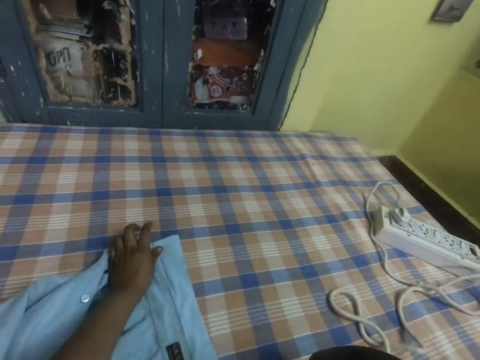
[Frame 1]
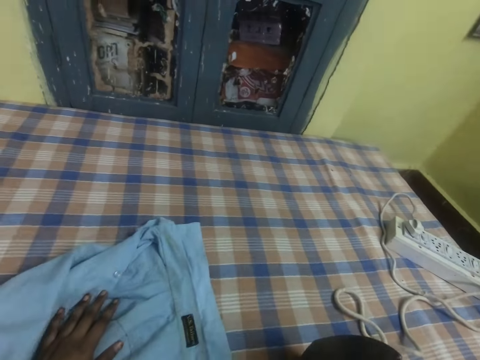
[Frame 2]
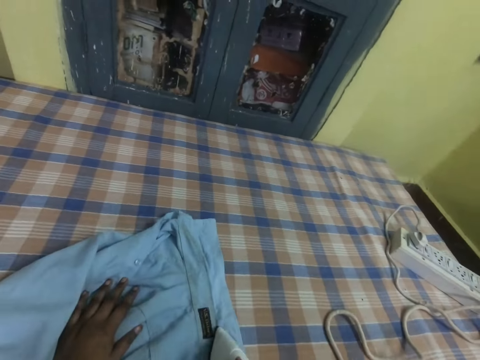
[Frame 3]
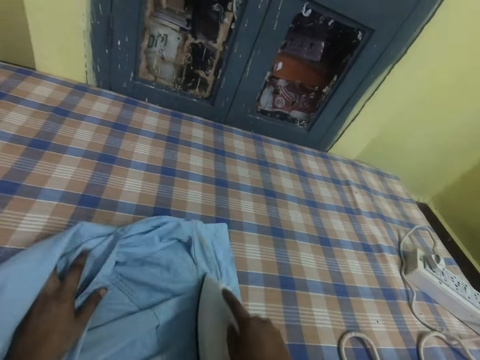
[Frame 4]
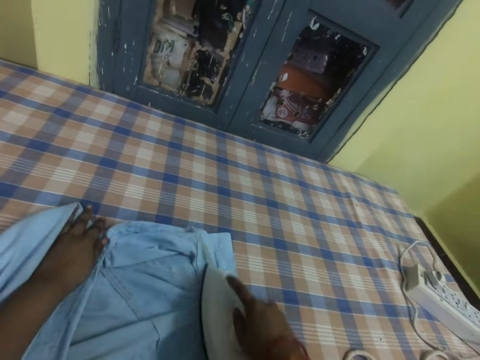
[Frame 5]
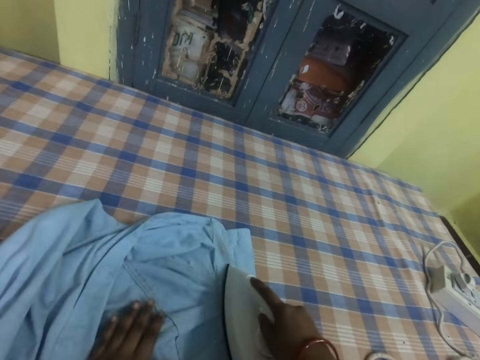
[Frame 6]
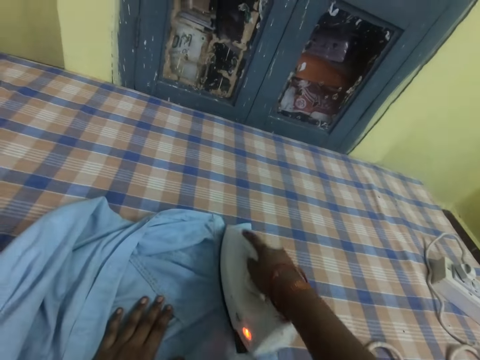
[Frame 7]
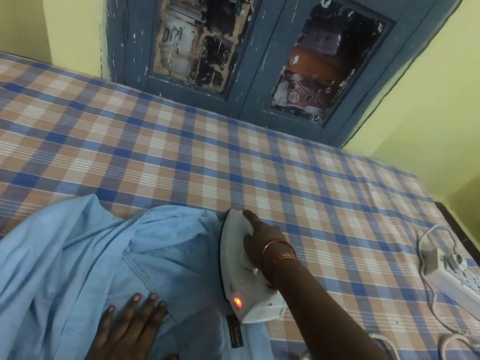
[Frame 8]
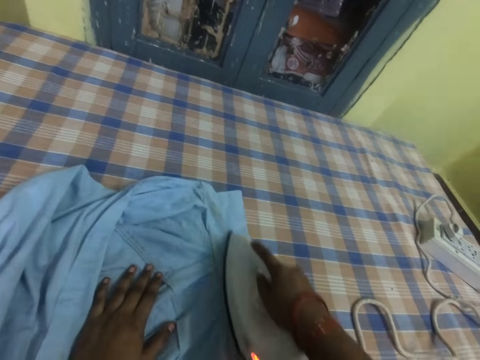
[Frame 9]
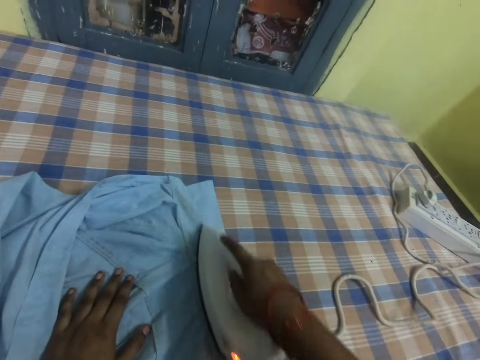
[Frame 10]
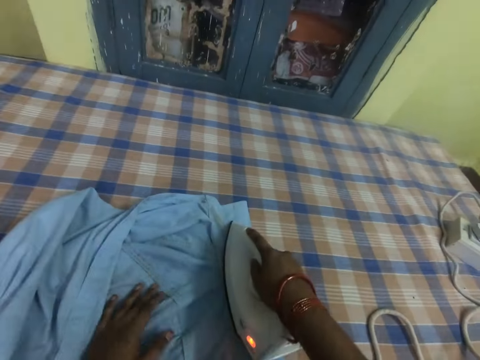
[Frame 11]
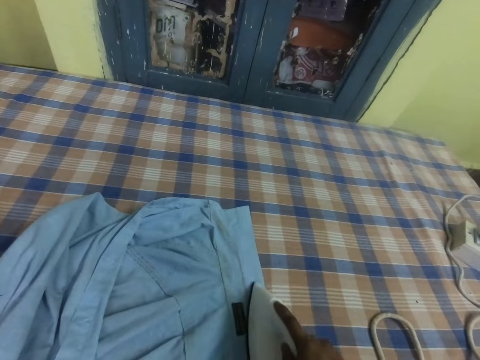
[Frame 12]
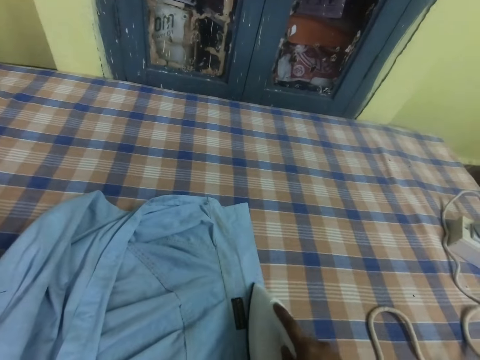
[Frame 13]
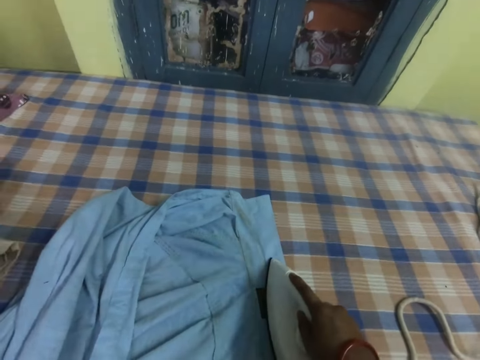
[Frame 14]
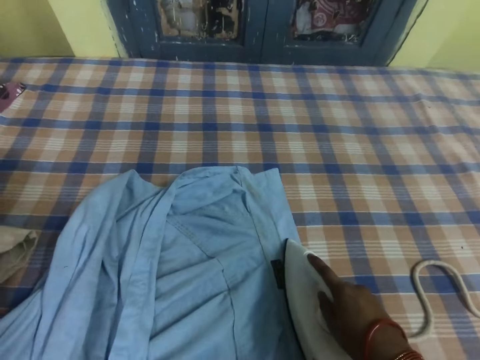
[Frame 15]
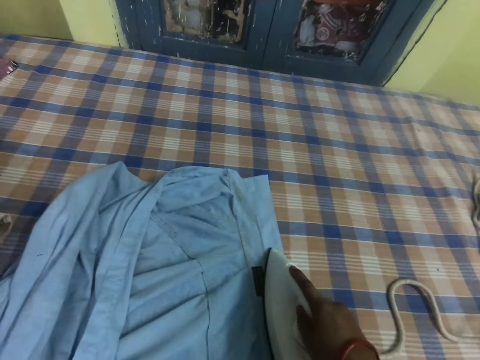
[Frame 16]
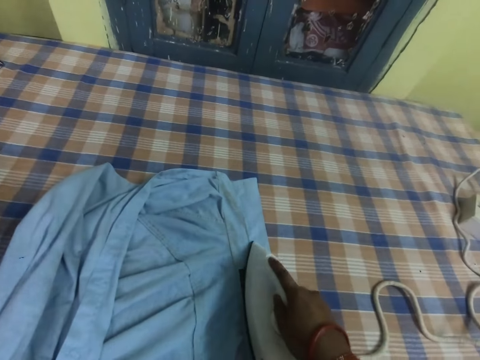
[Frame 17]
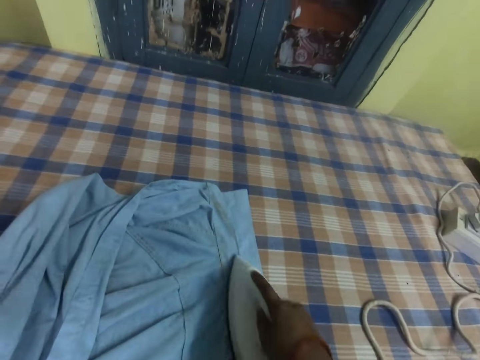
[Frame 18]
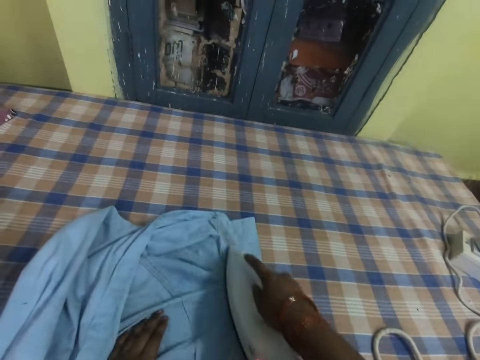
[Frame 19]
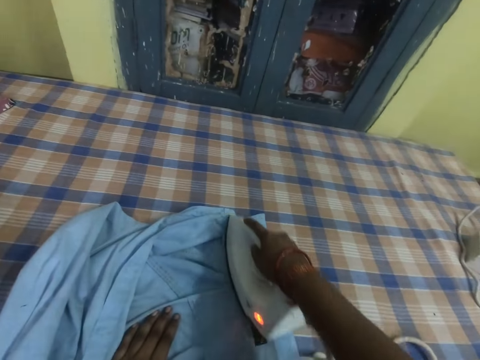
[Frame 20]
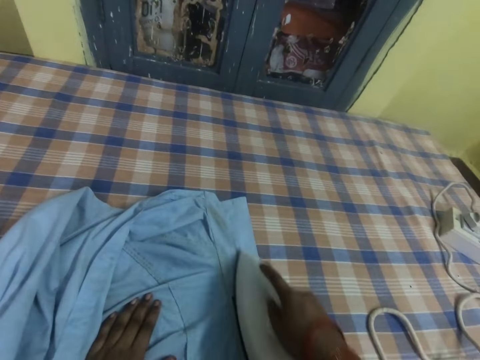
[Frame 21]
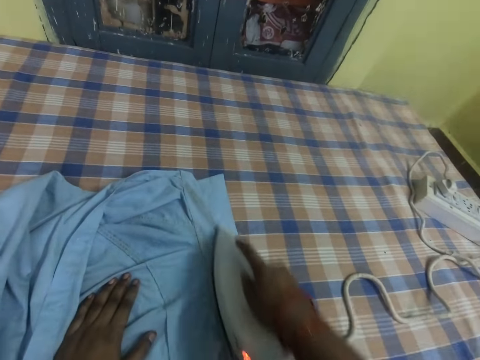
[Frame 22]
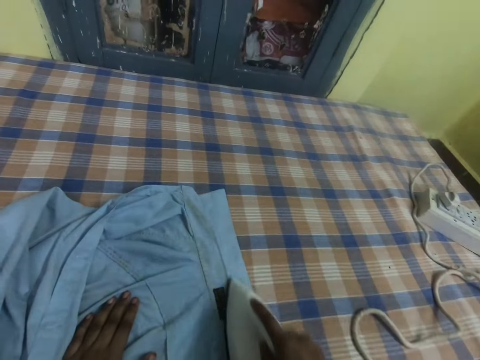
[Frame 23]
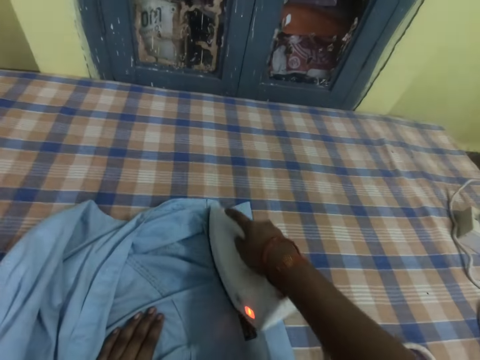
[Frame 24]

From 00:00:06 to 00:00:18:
The camera wearer moves a shirt. They iron the shirt. They hold the shirt.

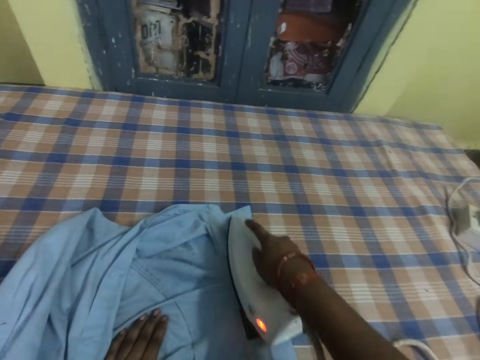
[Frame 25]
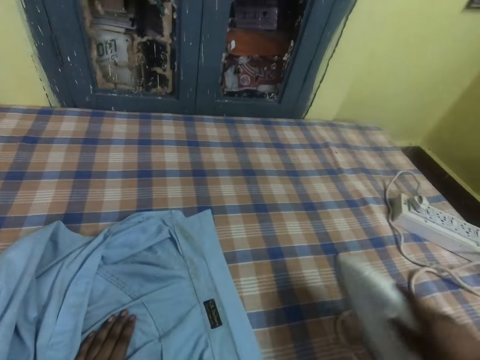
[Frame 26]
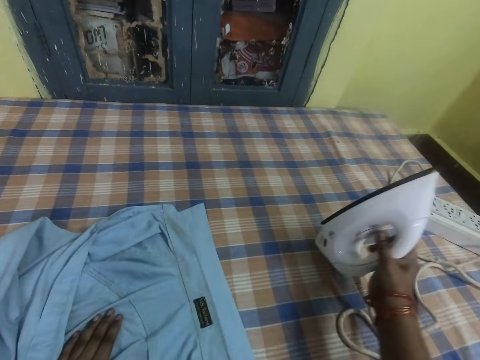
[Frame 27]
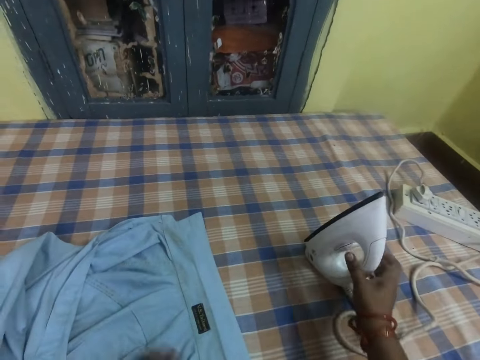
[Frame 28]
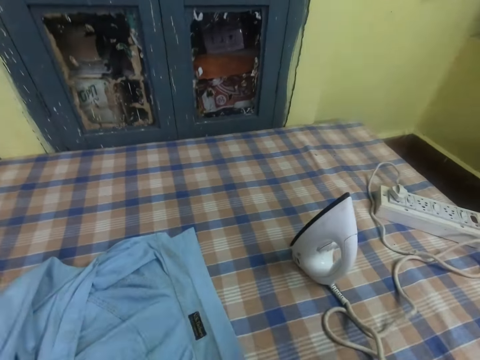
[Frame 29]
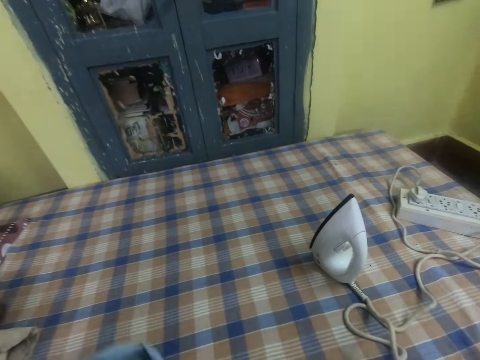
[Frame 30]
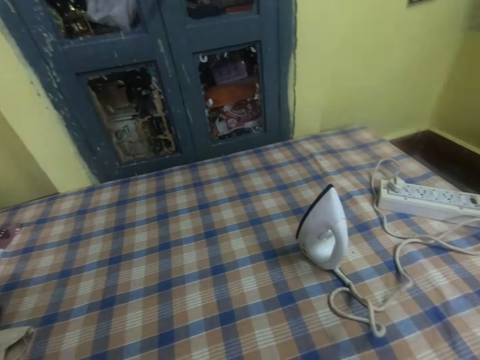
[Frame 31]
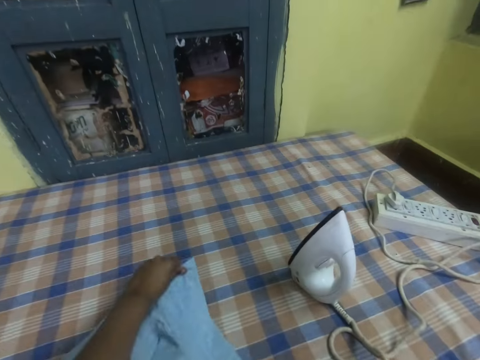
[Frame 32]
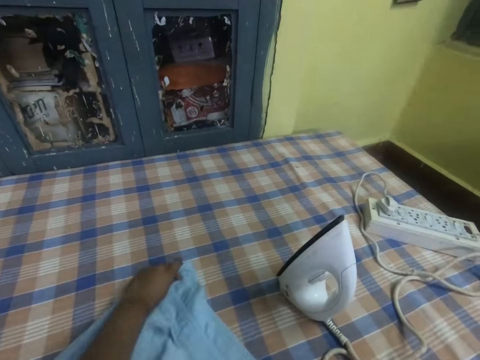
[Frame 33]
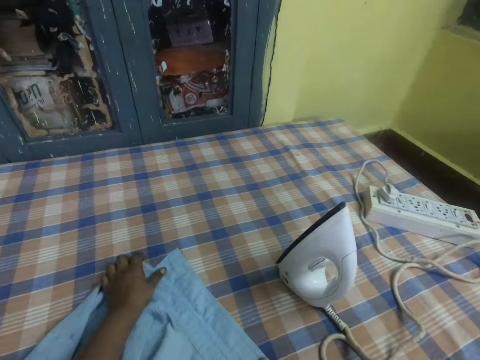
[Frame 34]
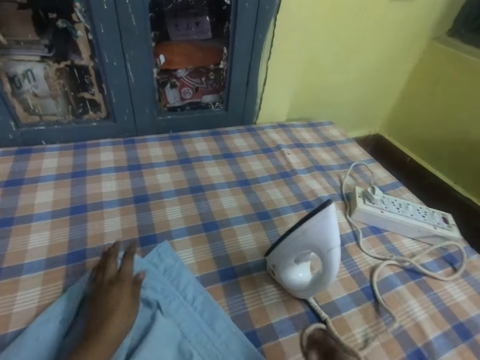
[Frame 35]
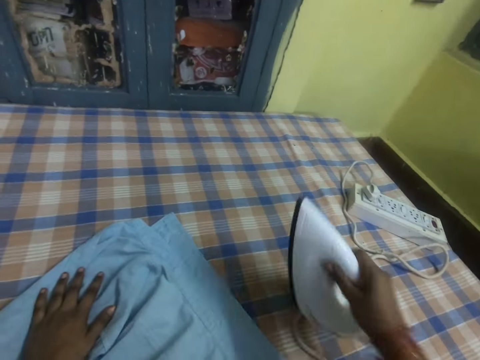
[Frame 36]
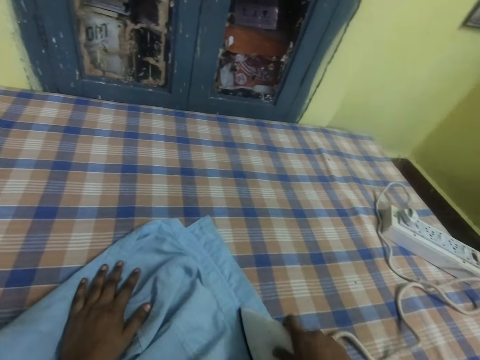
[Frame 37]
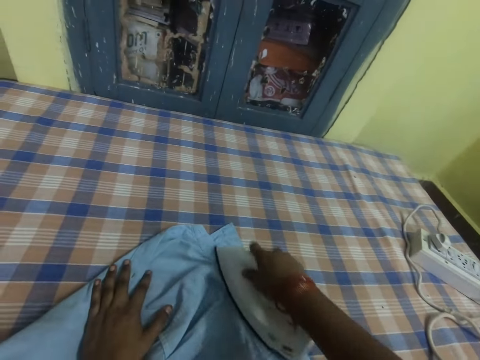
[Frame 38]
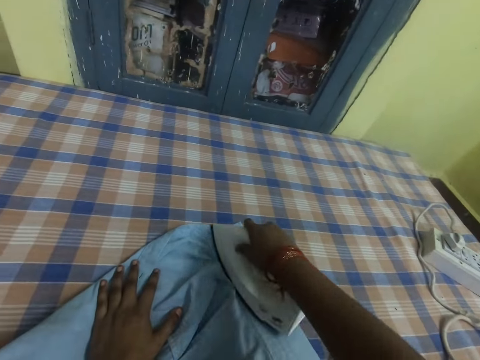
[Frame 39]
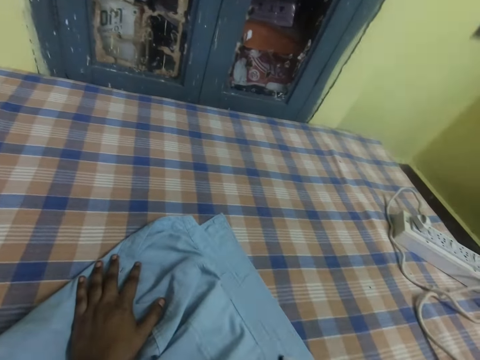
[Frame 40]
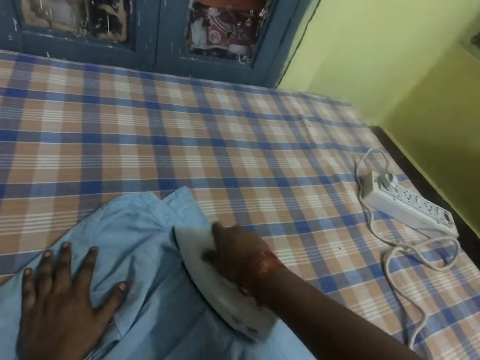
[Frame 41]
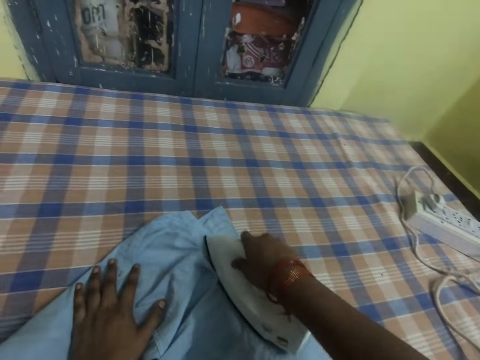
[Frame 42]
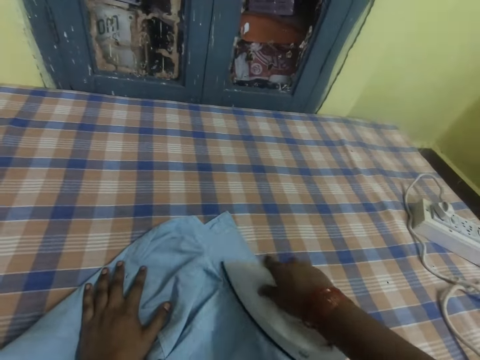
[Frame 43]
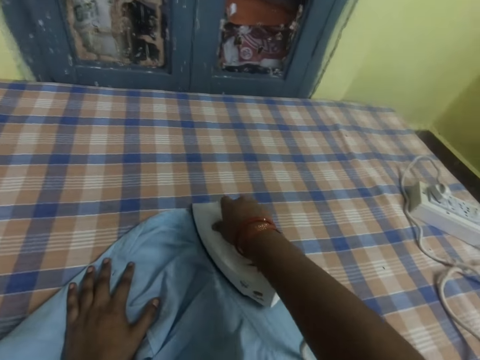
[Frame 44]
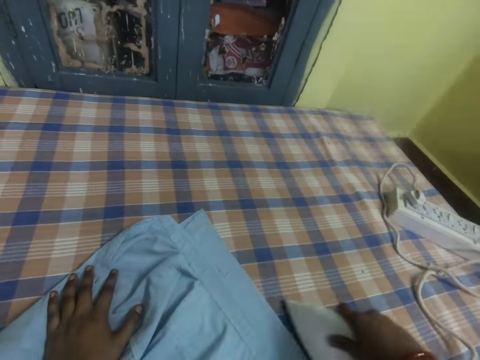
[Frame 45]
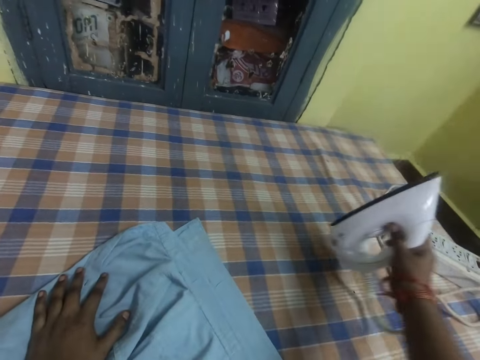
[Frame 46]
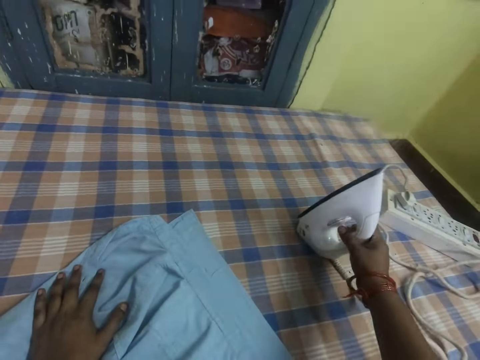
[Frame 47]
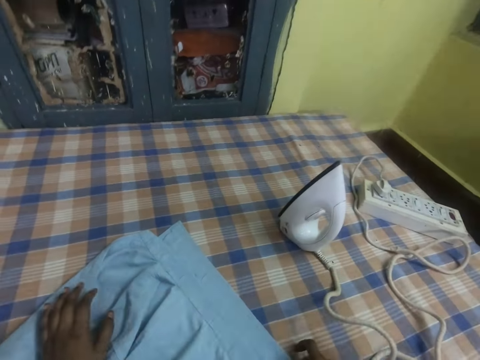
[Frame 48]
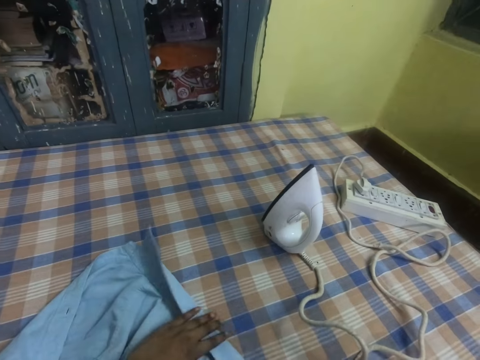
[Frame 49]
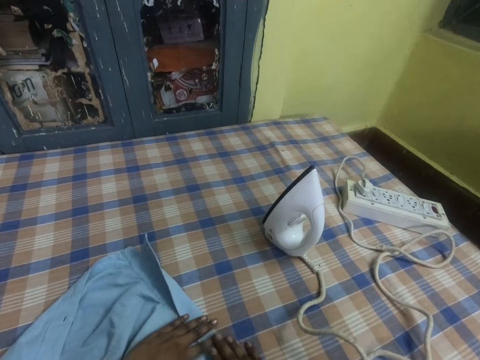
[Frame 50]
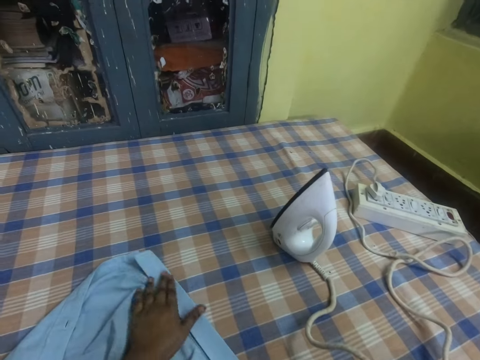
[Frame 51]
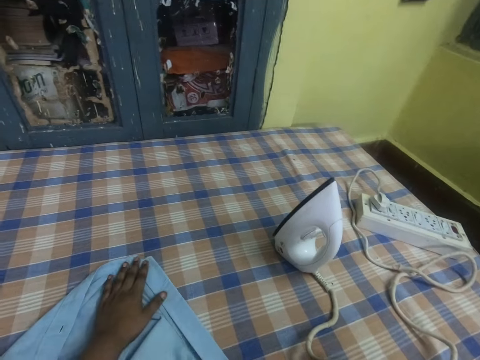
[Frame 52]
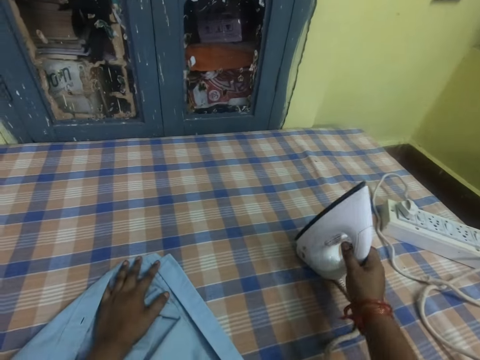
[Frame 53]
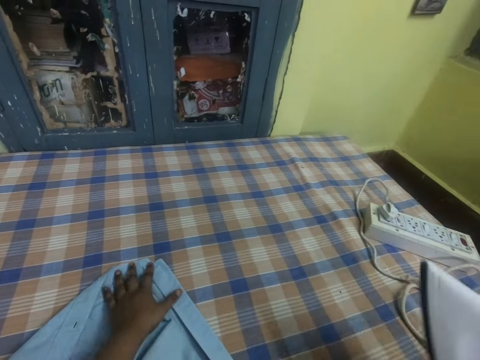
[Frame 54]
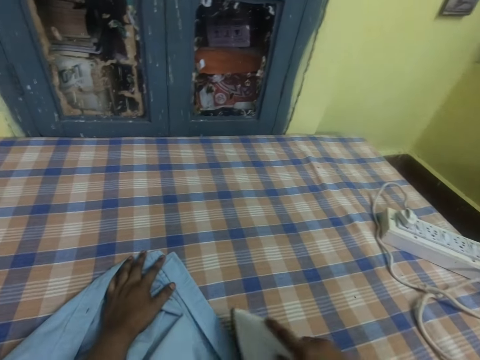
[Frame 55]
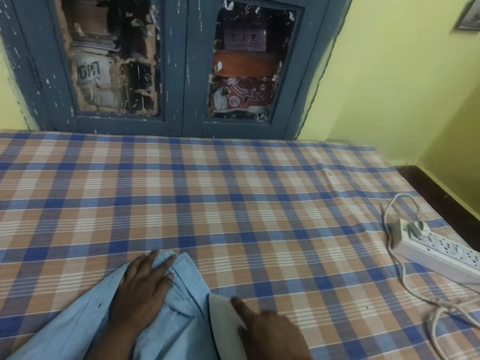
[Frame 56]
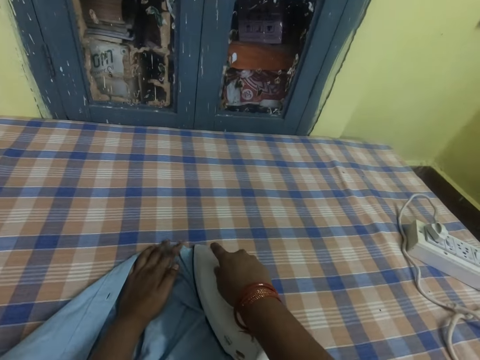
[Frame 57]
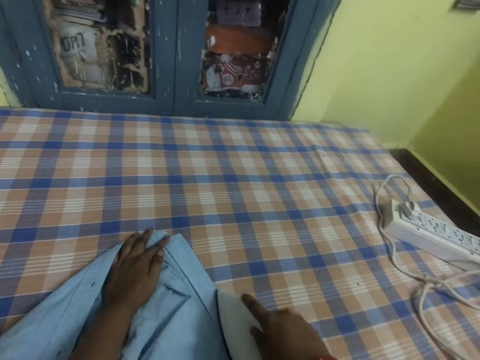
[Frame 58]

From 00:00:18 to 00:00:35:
The camera wearer puts the iron or iron box on the table. They lift the shirt and place the cloth on the table. They take the shirt and iron the shirt. They put the iron box on the table. They fold the shirt and adjust the cloth. They take the iron and iron the shirt.
